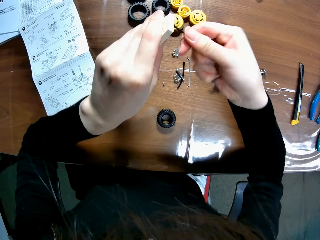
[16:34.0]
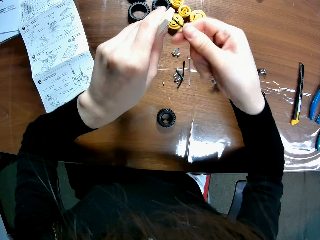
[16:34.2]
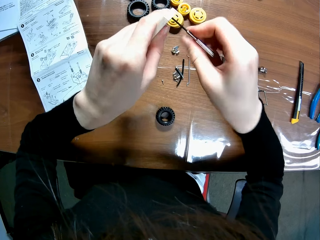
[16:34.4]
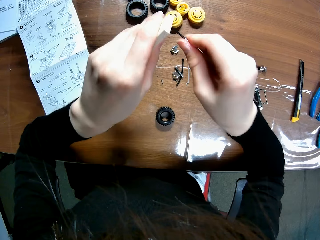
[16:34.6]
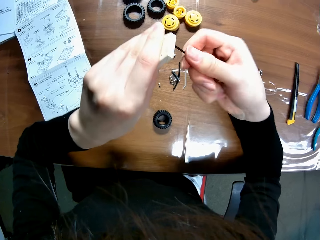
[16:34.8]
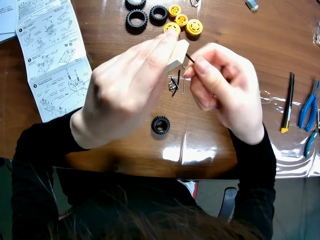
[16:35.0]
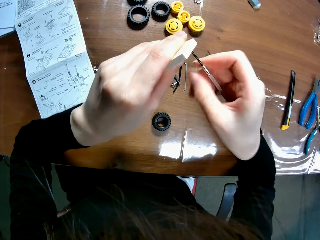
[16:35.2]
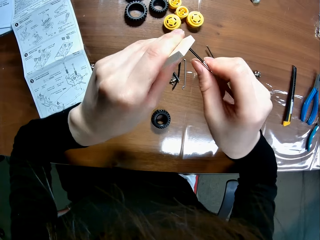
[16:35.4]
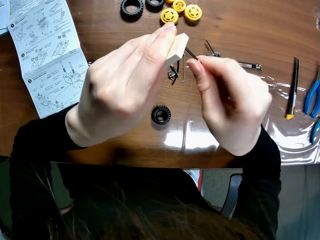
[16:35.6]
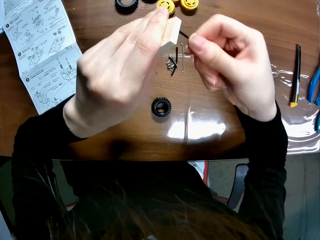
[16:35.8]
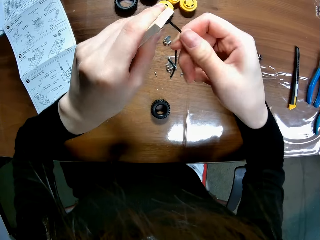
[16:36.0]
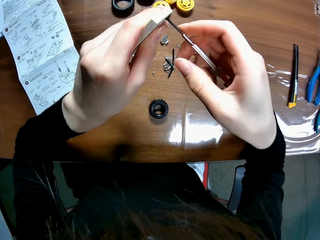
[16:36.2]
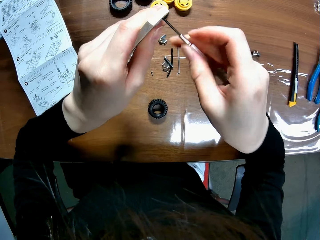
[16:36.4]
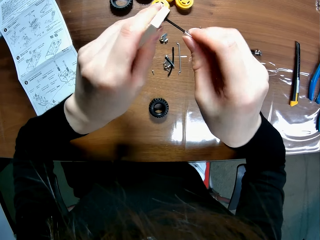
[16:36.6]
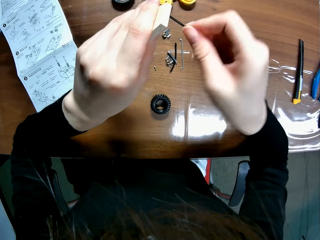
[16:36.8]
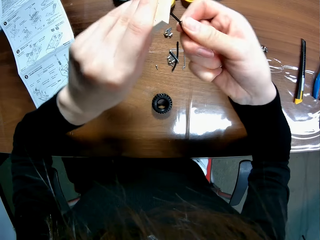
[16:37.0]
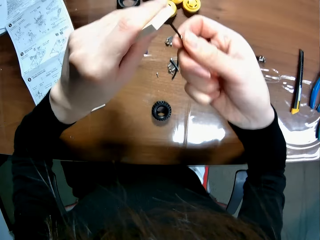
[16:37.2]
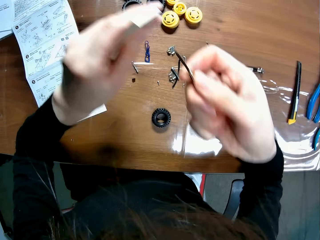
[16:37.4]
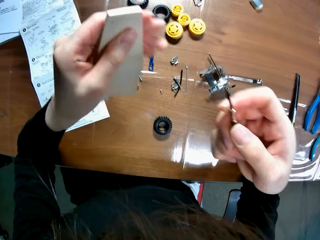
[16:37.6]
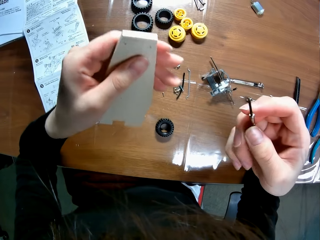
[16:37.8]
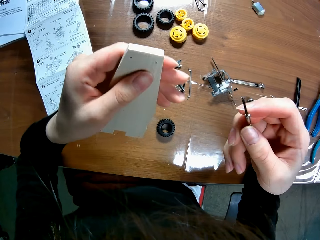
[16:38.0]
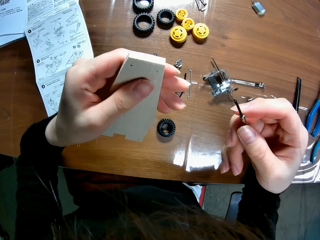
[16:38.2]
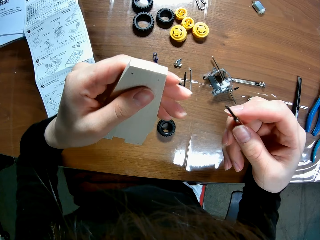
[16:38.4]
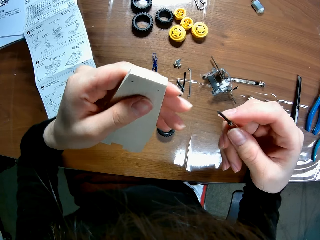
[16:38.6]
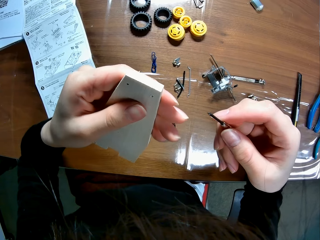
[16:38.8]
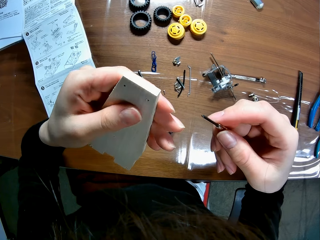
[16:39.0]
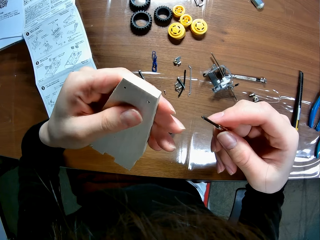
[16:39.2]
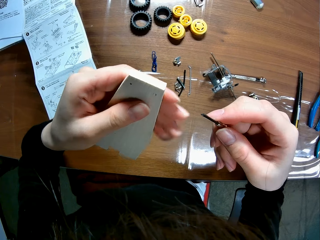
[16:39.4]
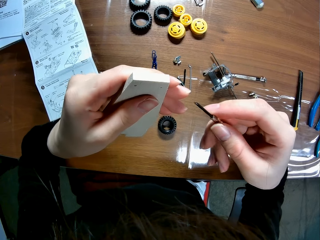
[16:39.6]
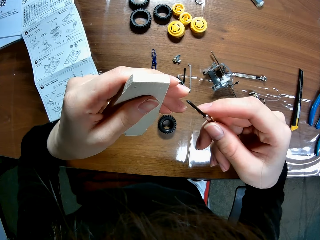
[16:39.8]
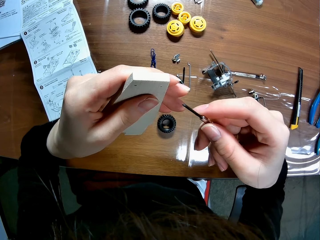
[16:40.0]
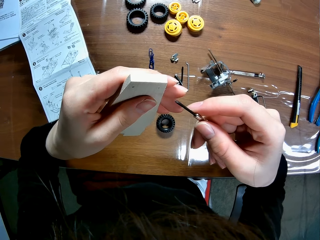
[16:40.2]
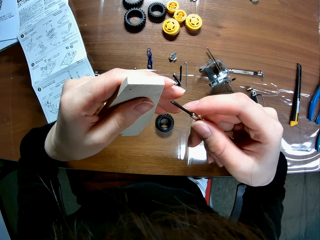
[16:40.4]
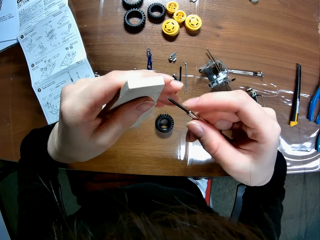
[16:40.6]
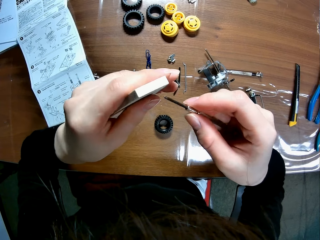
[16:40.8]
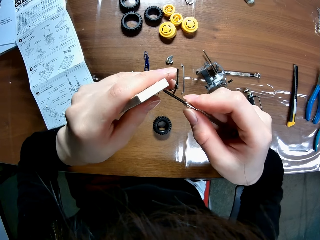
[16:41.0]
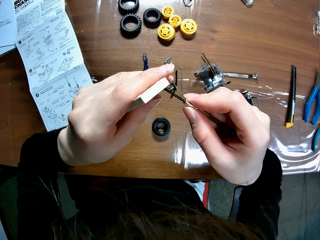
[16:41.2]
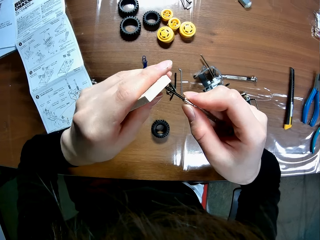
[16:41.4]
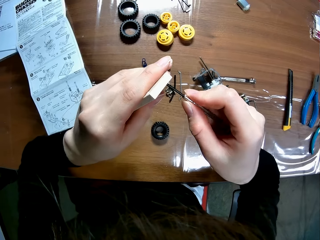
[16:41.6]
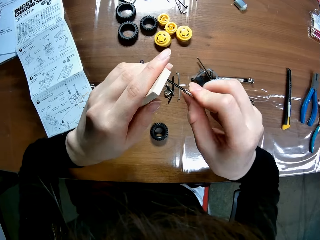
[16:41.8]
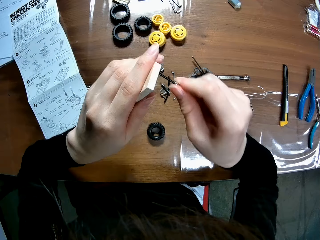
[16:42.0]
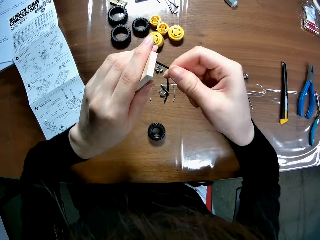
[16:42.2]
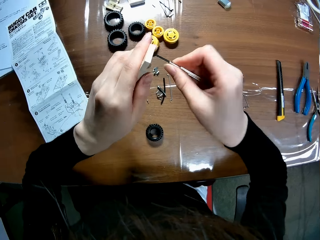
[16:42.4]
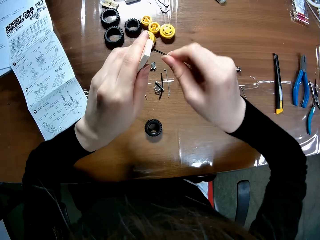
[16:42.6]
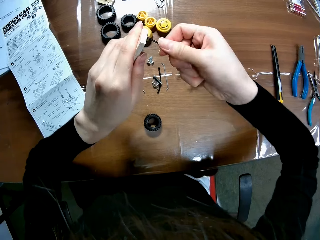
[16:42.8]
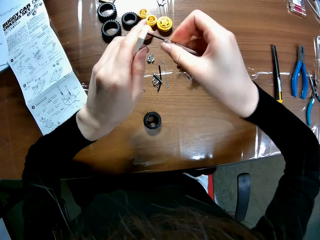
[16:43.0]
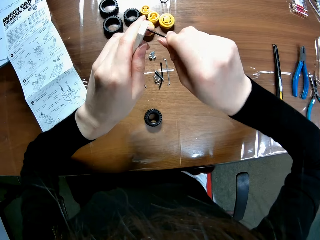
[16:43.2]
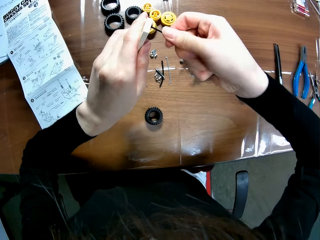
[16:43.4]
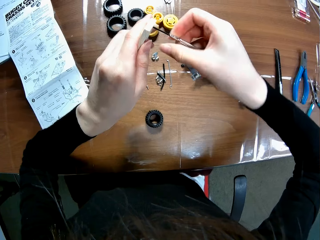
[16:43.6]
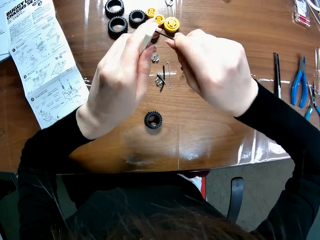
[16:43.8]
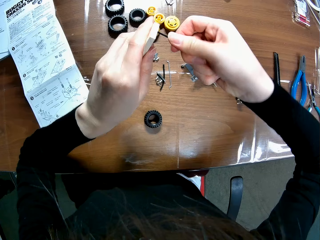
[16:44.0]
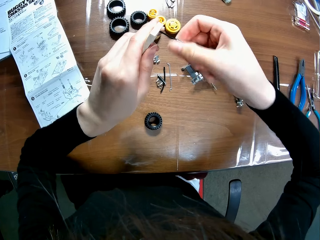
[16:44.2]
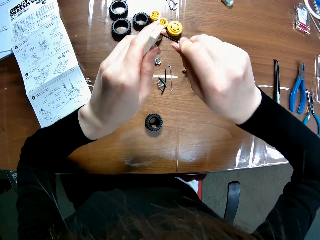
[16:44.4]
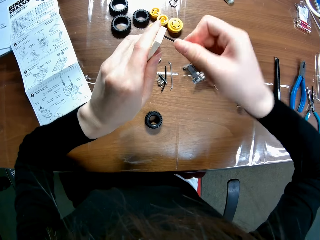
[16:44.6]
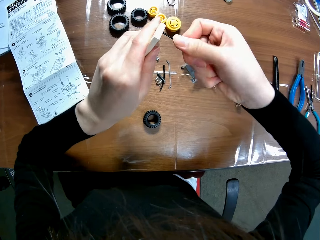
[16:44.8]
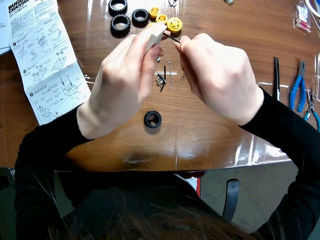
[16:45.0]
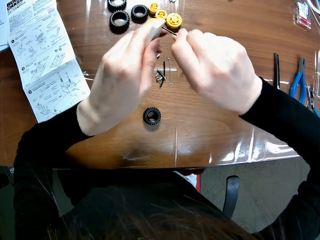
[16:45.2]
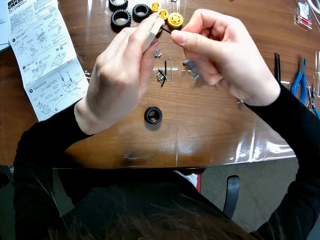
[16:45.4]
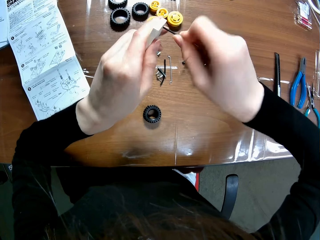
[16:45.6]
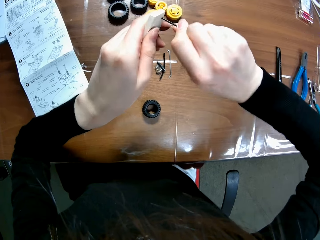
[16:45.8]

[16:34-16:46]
The camera wearer turns the undercarriage. They remove the screwdriver from the screw hole of the wooden mechanical model sheet. They make holes on the undercarriage. They insert the screwdriver into the screw hole of the wooden mechanical model sheet with the screwdriver.

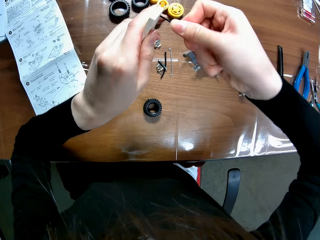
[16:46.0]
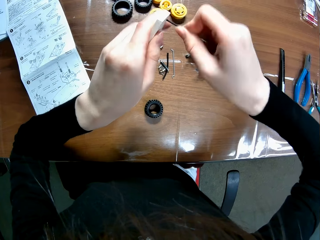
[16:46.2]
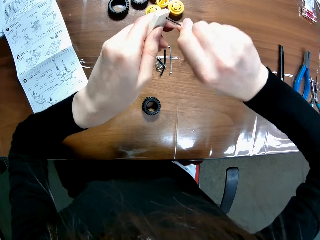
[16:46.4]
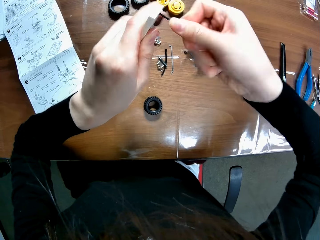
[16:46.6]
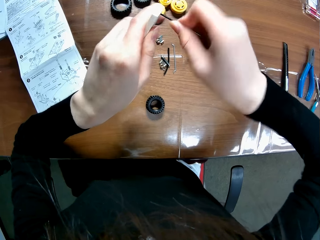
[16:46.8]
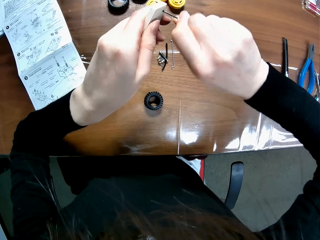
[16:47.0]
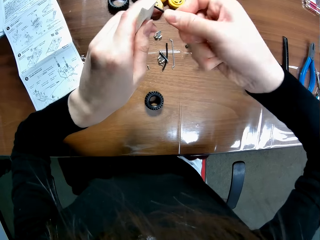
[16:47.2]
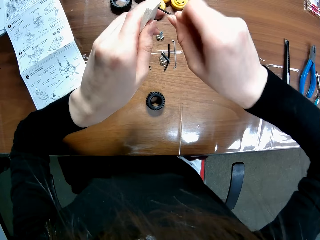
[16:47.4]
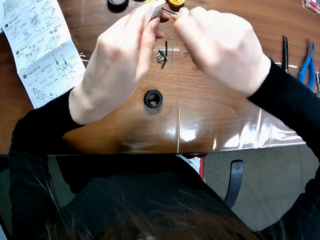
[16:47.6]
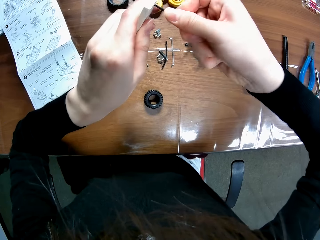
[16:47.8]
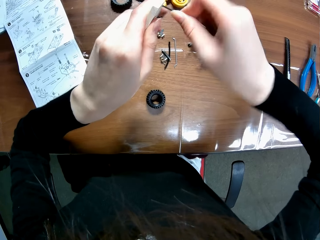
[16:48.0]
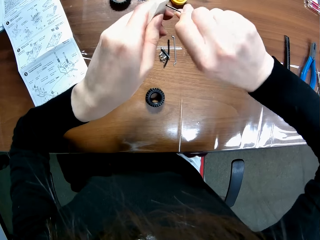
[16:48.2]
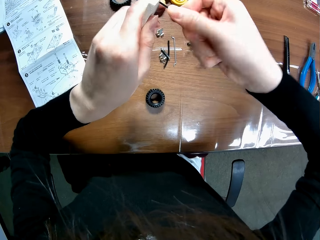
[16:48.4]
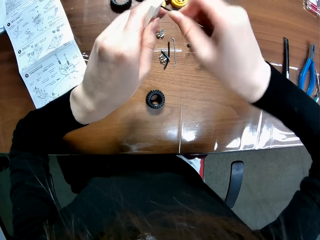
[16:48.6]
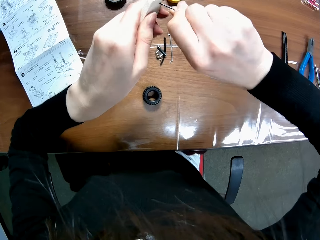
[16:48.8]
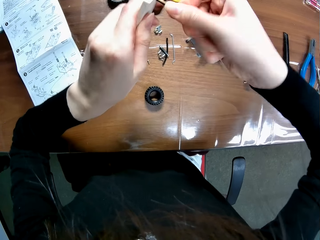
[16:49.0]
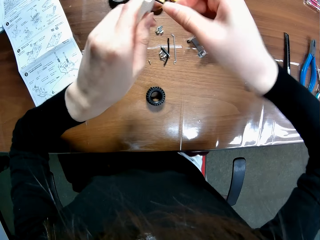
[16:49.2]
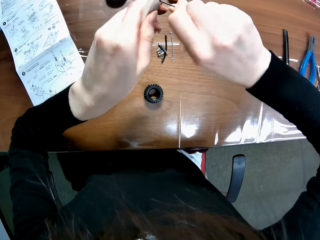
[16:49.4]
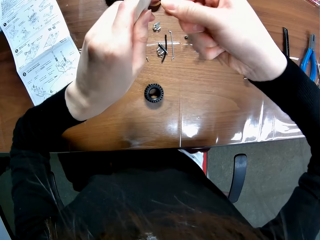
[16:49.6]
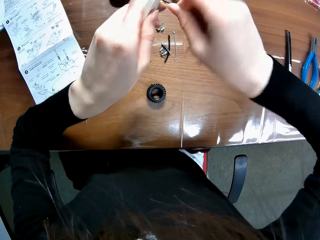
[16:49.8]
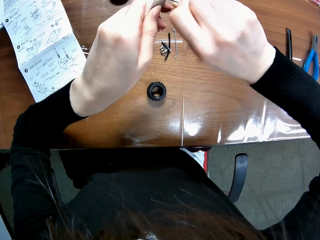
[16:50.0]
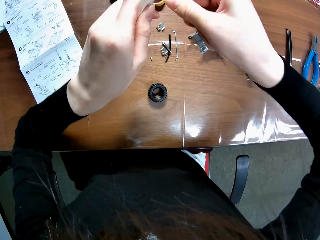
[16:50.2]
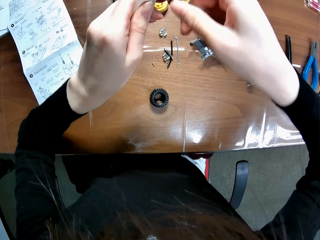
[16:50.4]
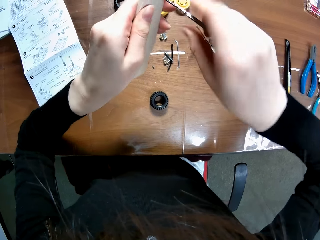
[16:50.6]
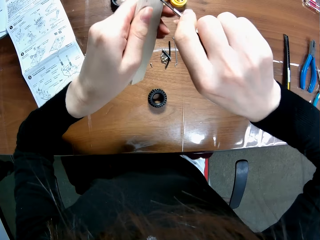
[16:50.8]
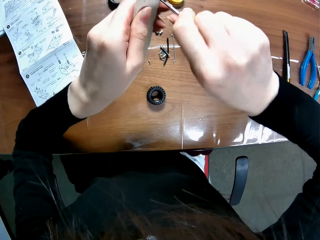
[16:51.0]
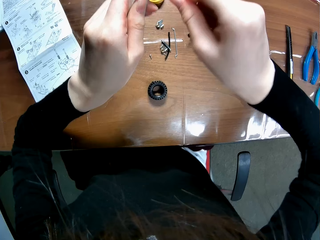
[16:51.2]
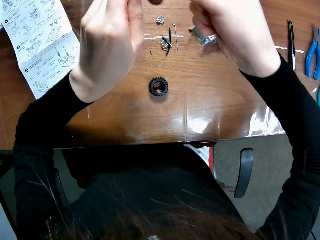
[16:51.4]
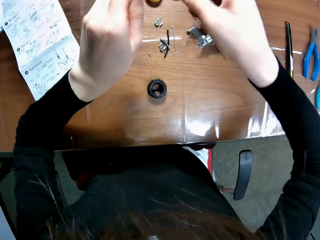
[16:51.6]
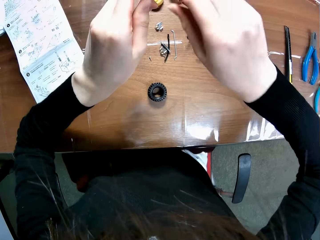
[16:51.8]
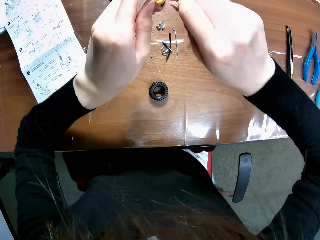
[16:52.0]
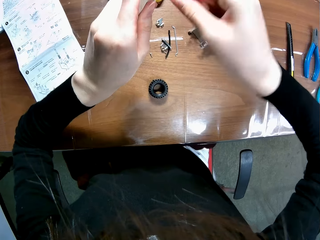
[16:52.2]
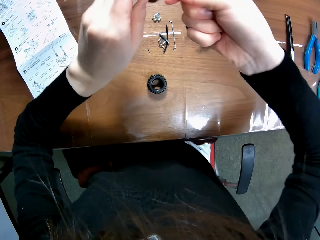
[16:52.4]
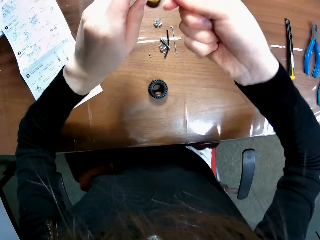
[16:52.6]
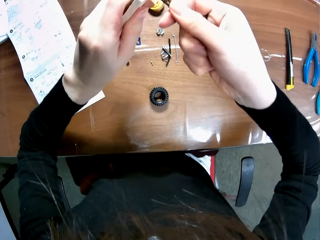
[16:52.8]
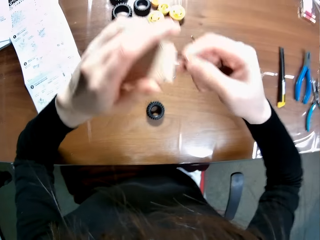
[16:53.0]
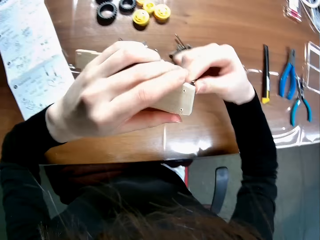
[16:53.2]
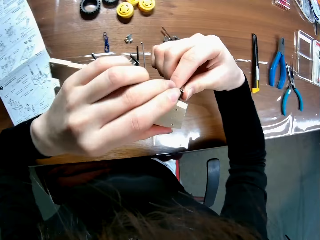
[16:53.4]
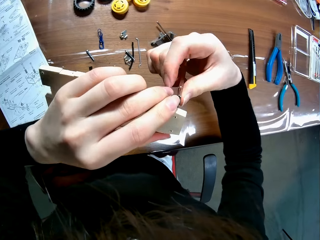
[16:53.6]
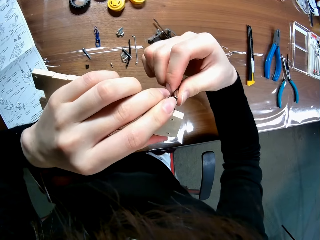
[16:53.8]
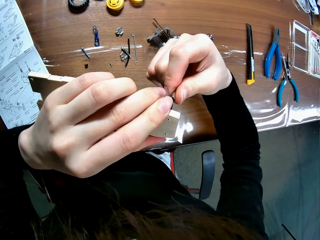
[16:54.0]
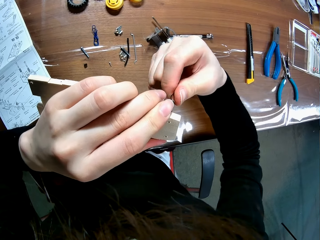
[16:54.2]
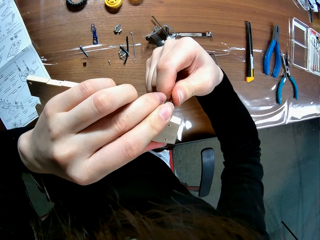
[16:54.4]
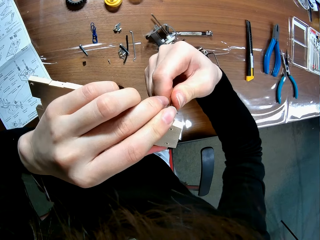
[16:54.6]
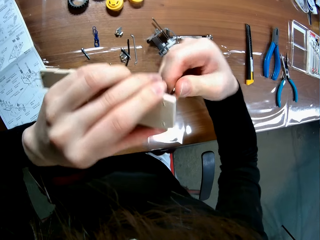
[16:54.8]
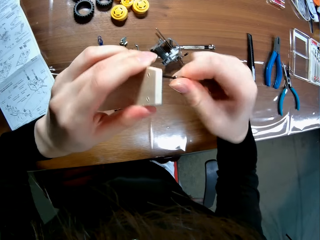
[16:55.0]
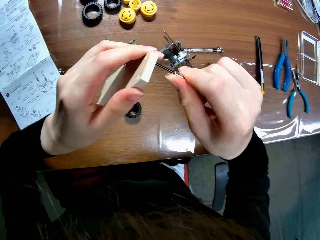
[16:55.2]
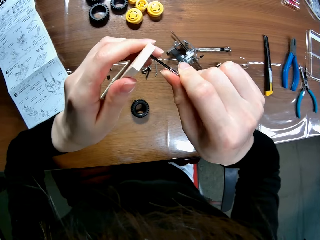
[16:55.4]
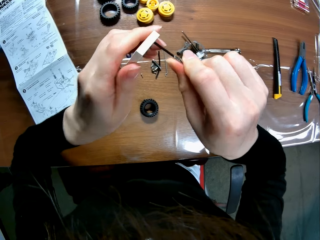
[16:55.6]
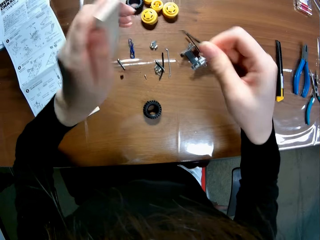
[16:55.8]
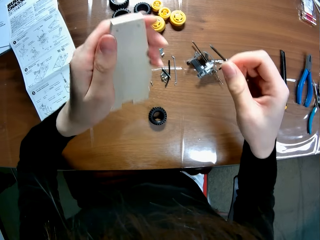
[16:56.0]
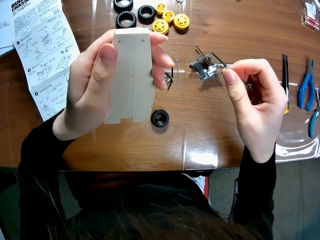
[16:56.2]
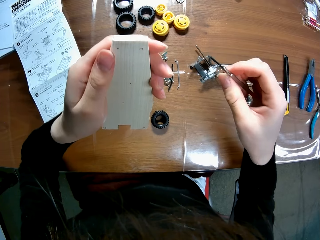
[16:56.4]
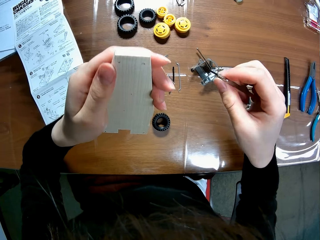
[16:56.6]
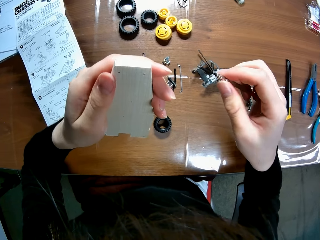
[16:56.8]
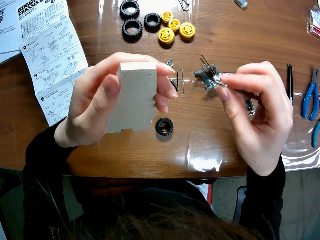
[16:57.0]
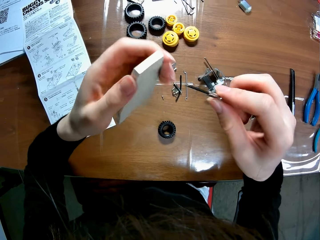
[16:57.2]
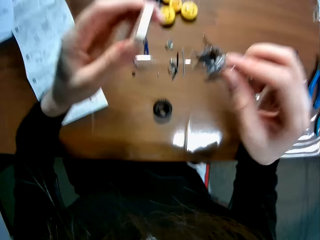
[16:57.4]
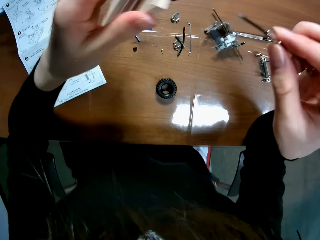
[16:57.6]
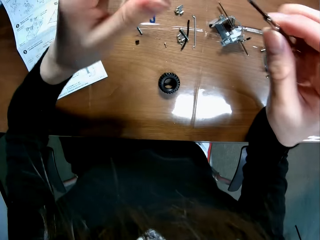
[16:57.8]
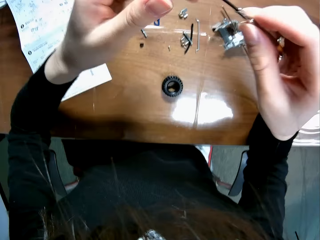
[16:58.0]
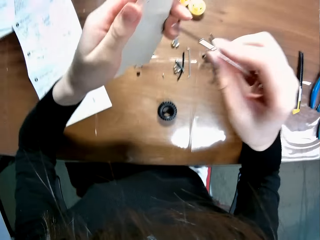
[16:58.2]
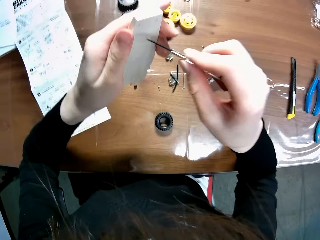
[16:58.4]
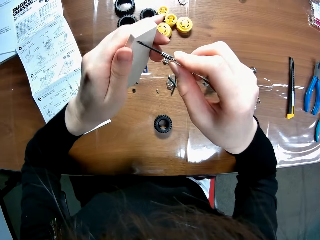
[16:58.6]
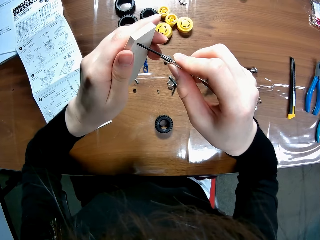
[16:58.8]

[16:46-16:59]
The camera wearer turns his hands. He removes the screwdriver from the screw hole of the wooden mechanical model sheet. He shakes the wooden mechanical model sheet with his left hand.
